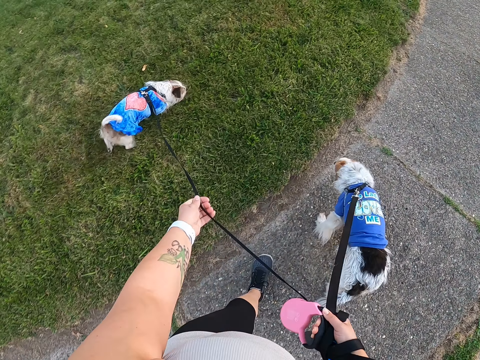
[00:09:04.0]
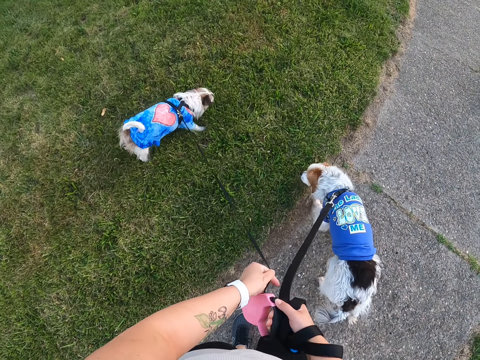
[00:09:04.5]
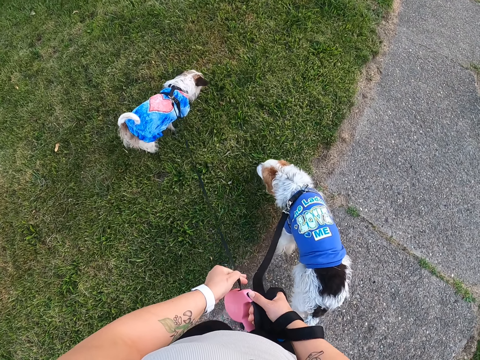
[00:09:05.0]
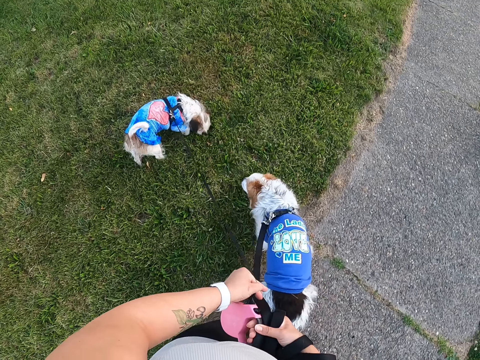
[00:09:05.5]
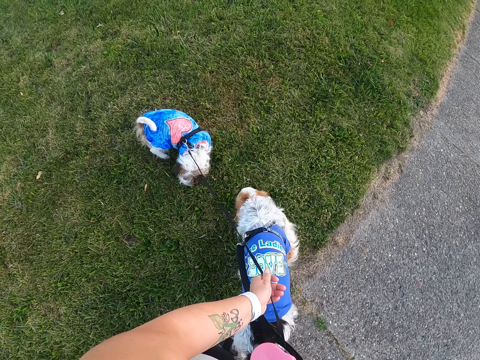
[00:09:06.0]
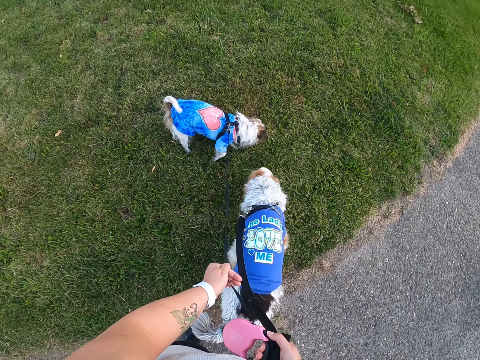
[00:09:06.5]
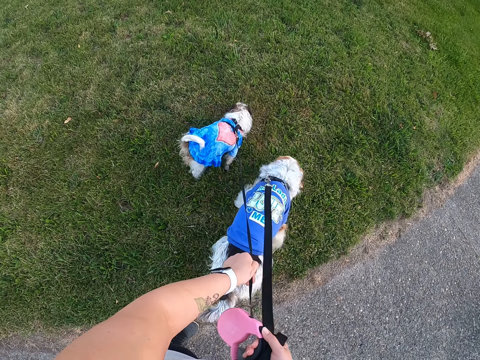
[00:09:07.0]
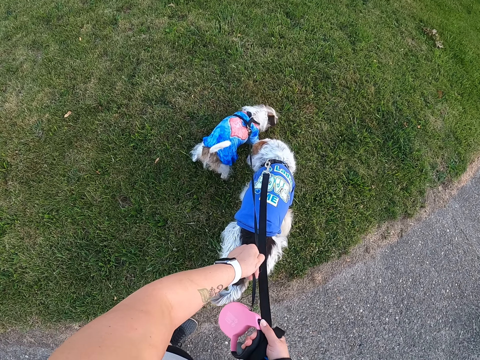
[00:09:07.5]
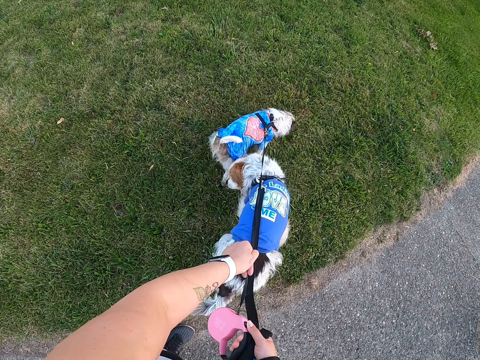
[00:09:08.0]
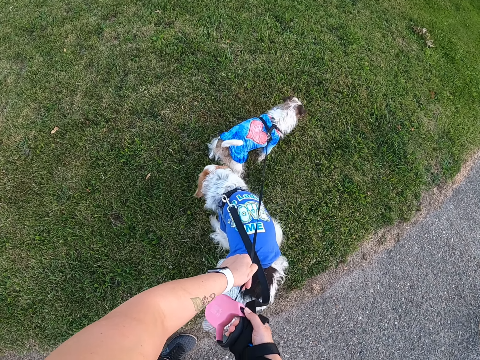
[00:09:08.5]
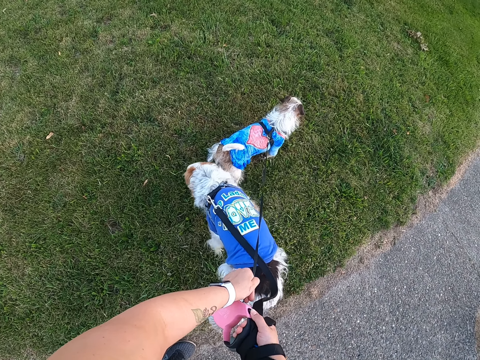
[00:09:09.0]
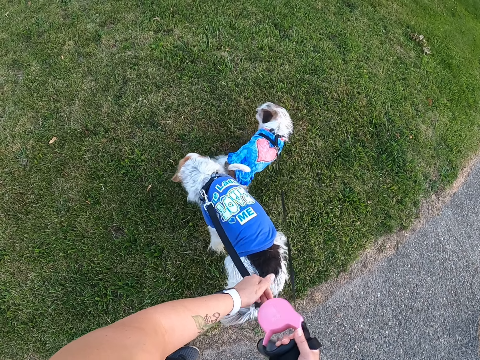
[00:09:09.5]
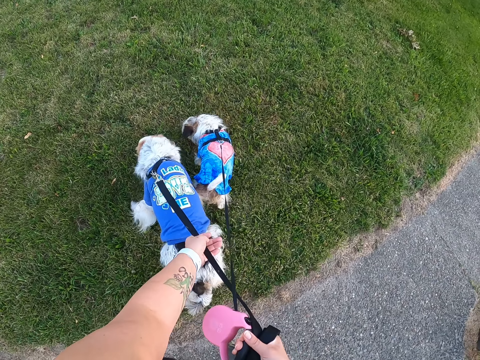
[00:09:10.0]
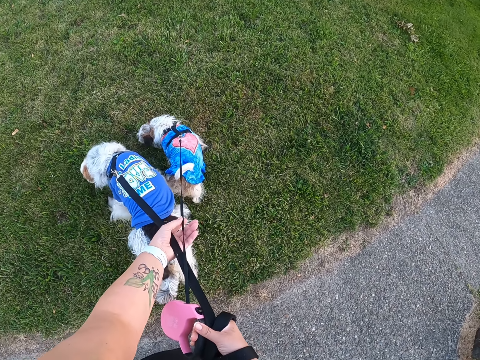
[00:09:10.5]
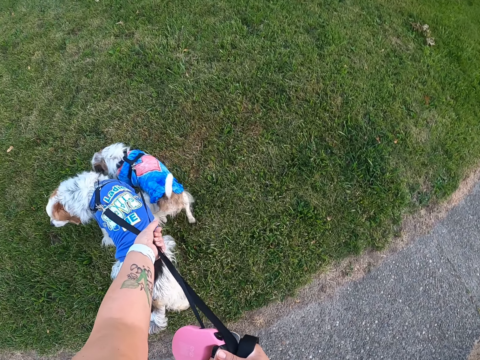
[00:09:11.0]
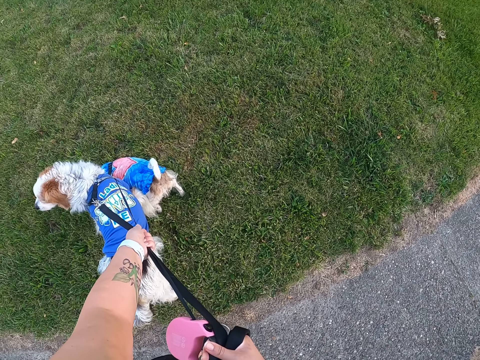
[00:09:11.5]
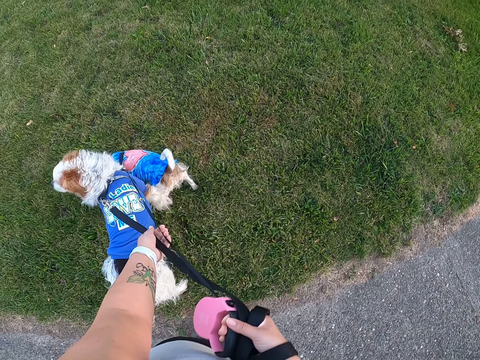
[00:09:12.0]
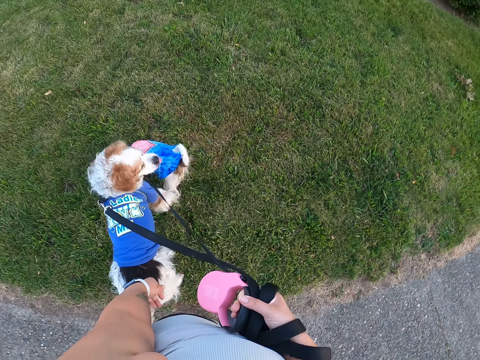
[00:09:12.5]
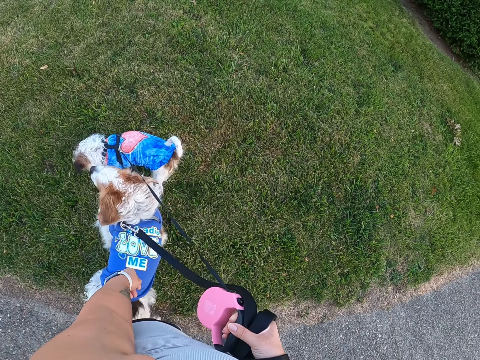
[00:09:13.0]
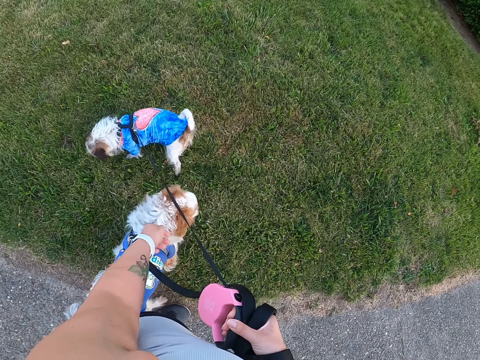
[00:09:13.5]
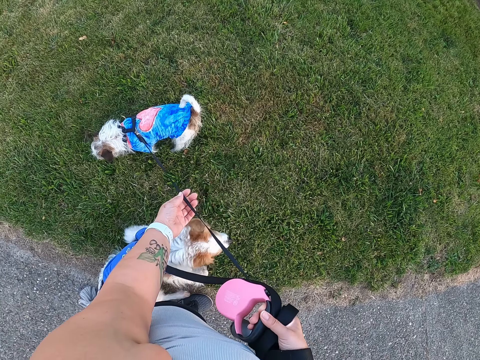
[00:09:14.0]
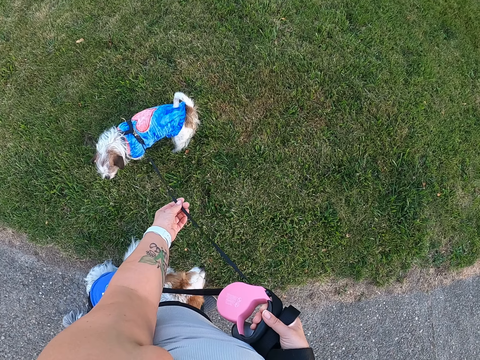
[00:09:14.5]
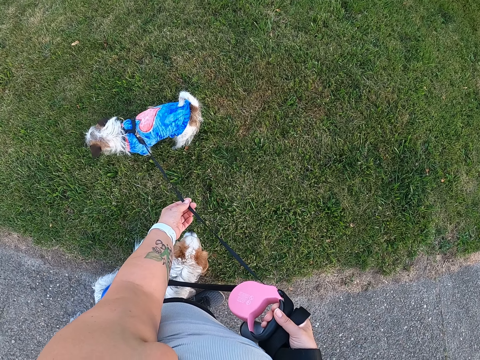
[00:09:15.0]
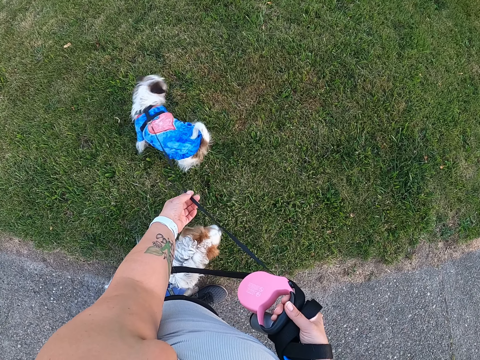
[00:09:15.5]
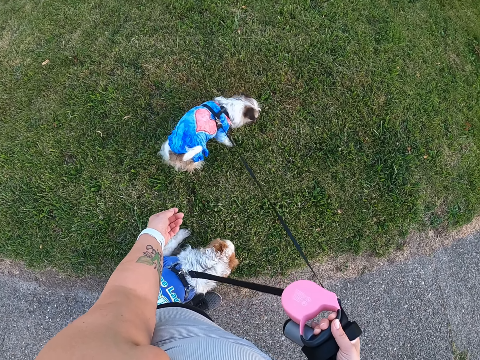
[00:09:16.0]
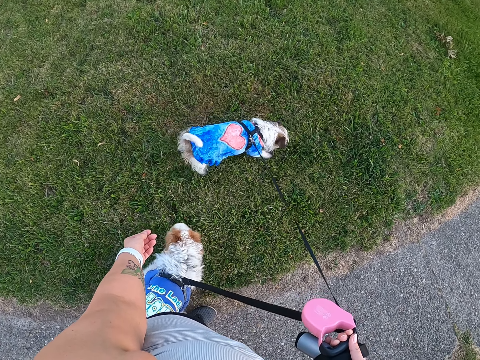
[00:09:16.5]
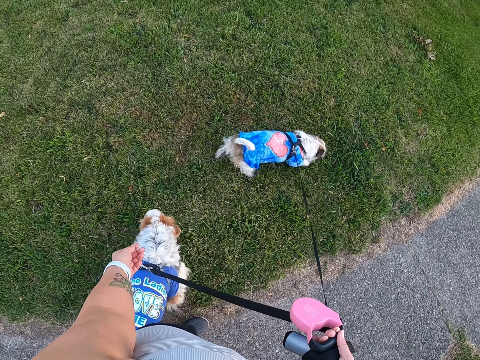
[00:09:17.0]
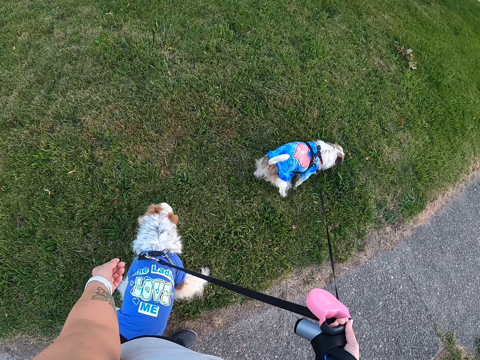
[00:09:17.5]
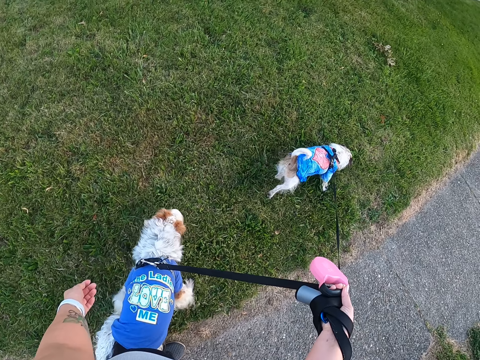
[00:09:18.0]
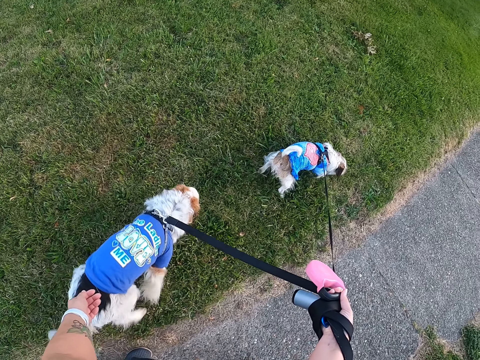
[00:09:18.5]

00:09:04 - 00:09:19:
The camera wearer pulls the leash. She walks the dog on the path. She stands on the path. She pulls her hand off the leash. She holds the leash. She holds the leash with both hands. She pulls the dogs. She pulls her hand off the leashes. She holds the leash. She touches the leash with the left hand. She pulls her hand off the leash.

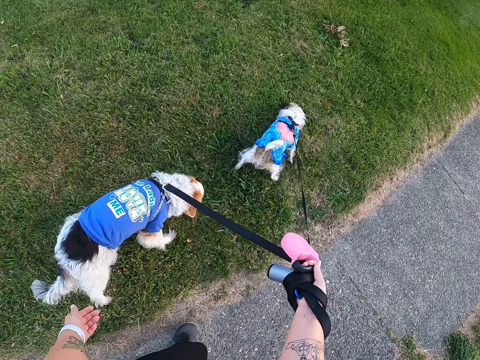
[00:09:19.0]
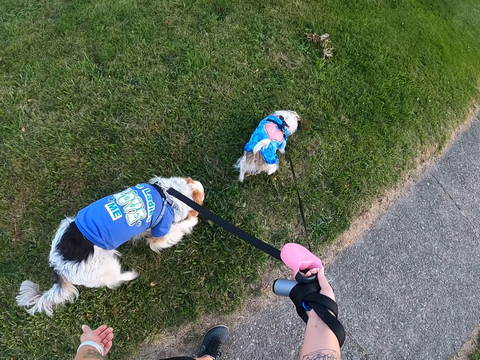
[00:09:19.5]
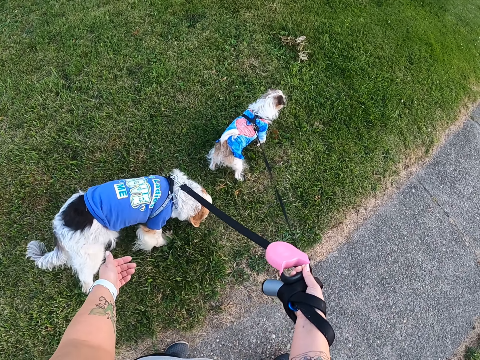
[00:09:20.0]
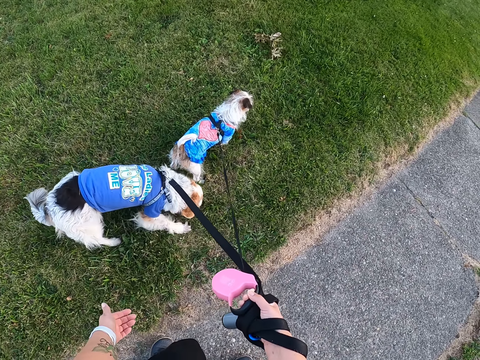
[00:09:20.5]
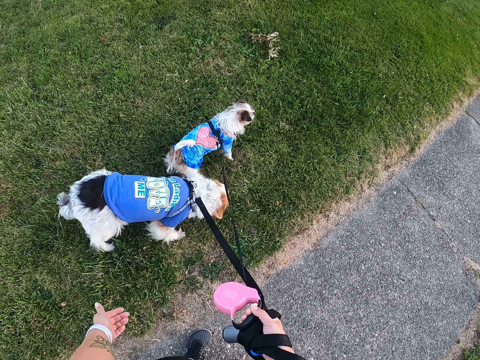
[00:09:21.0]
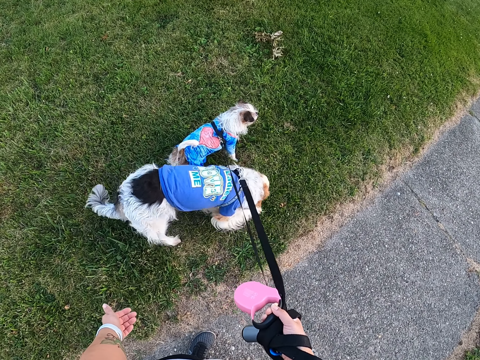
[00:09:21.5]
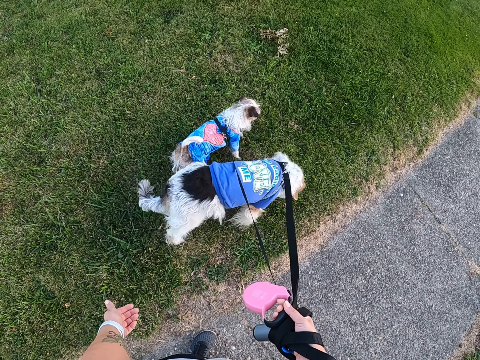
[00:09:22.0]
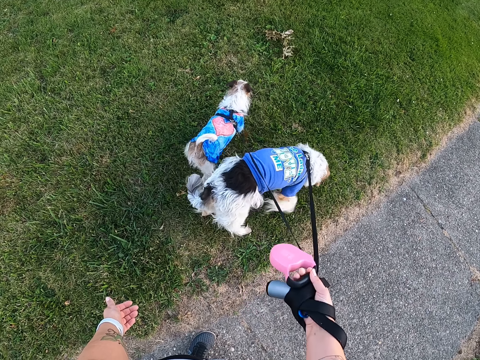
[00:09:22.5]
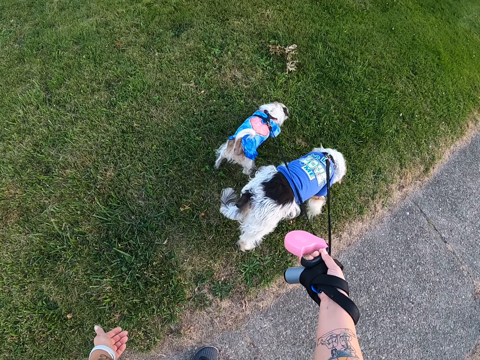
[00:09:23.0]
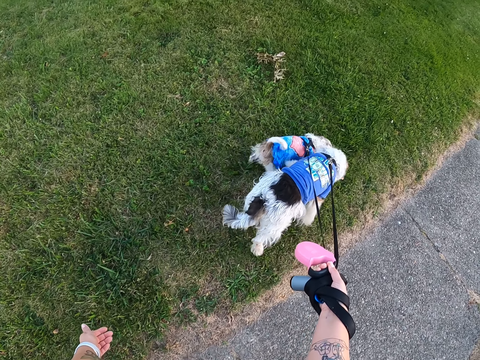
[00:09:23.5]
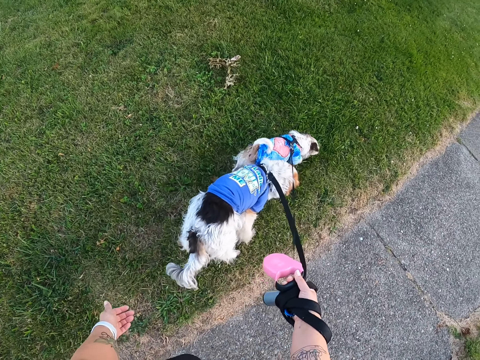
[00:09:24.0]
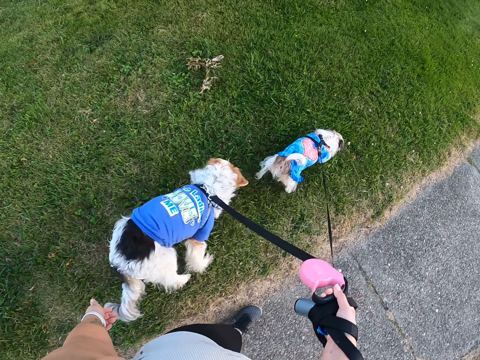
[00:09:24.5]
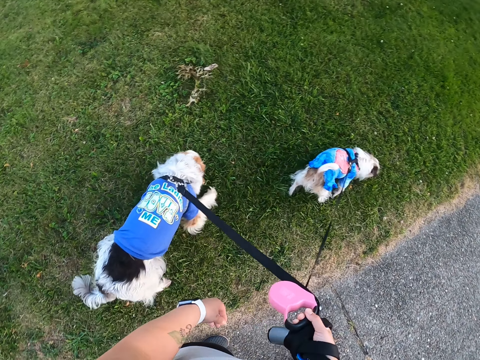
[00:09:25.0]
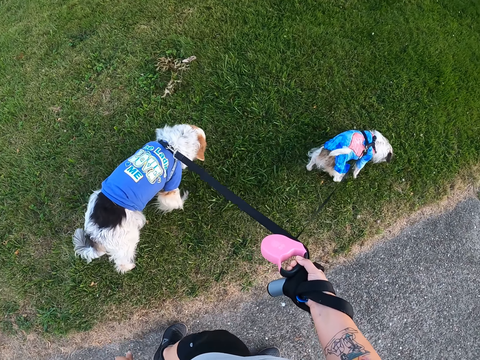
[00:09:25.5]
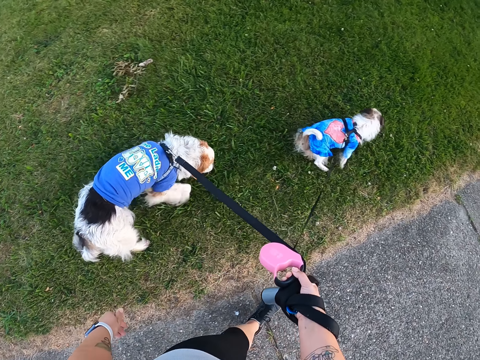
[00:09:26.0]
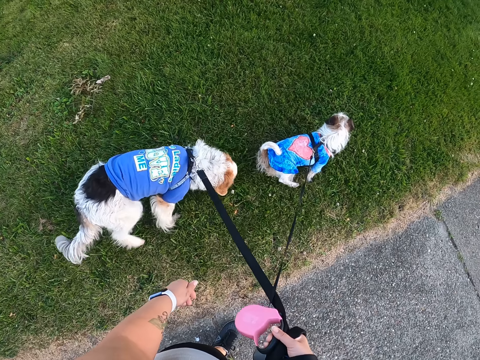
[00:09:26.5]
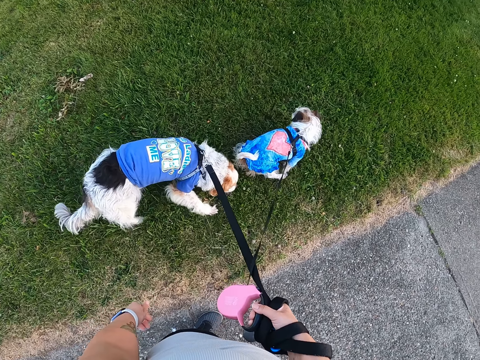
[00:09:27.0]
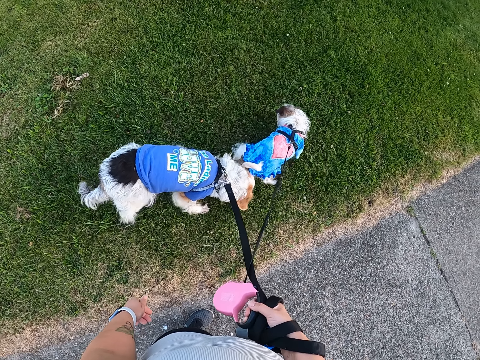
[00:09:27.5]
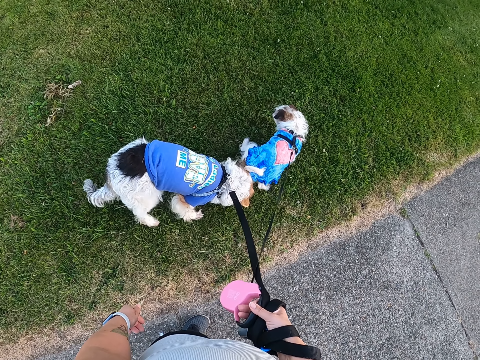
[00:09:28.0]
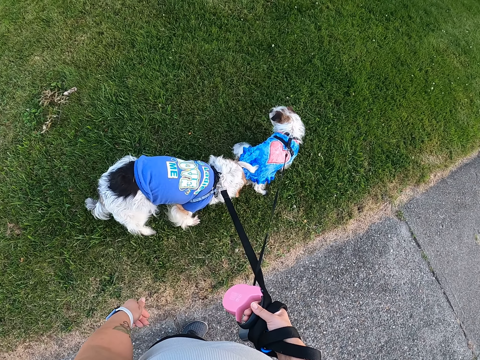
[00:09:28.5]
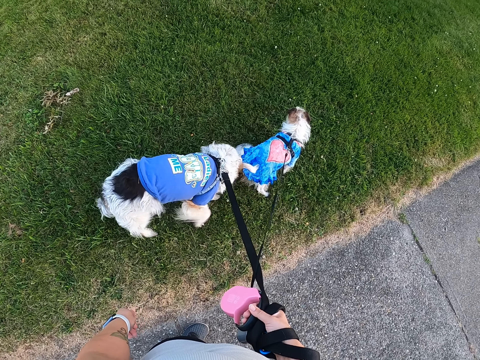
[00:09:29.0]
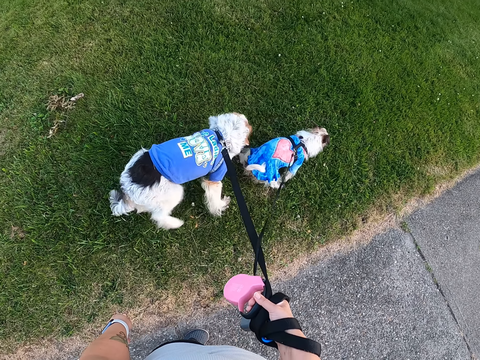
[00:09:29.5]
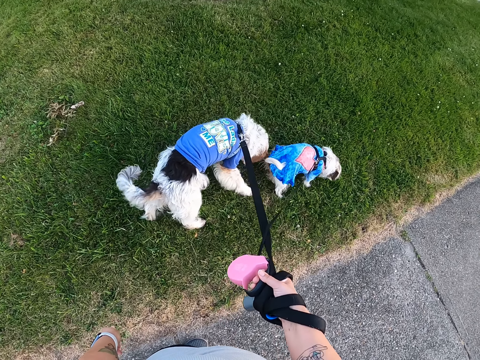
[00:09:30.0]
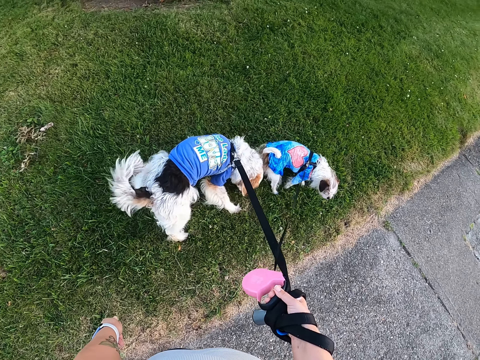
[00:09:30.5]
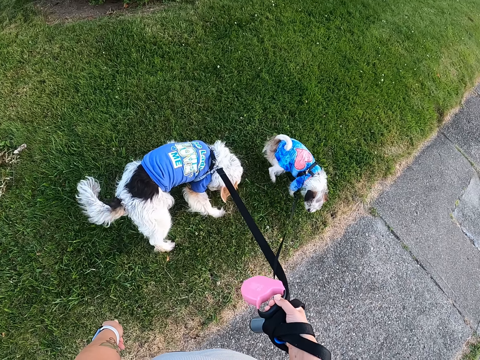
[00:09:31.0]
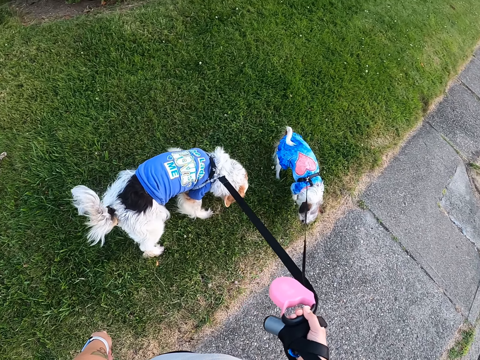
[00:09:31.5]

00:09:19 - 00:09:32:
The camera wearer walks the dogs on the path. They stand on the path. They walk the dogs on the path. They stand on the path.
